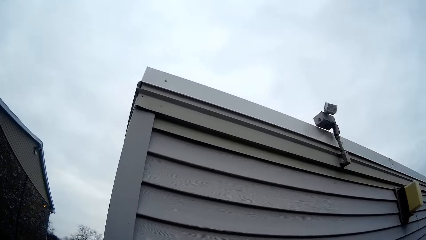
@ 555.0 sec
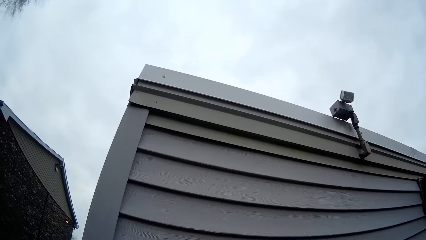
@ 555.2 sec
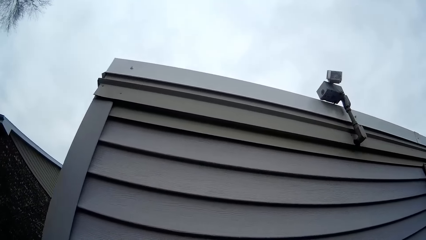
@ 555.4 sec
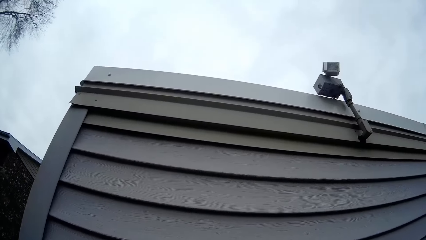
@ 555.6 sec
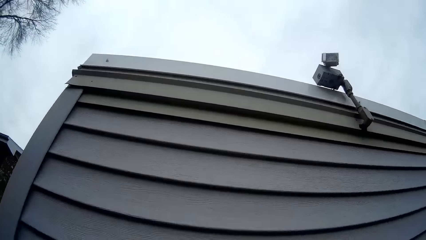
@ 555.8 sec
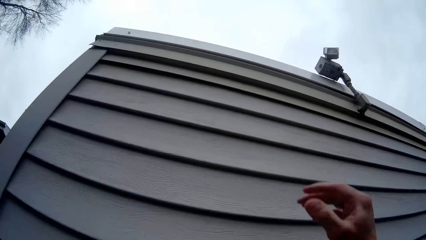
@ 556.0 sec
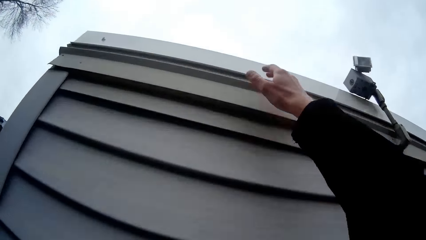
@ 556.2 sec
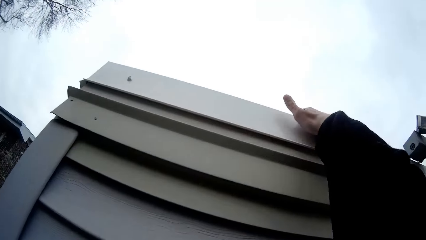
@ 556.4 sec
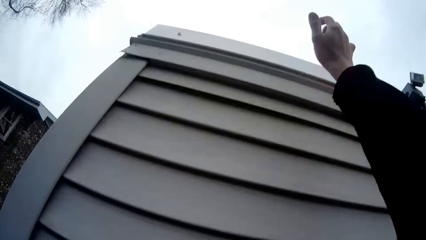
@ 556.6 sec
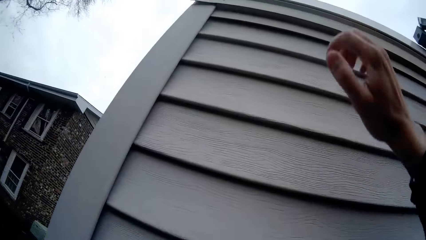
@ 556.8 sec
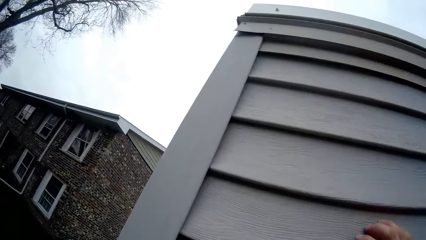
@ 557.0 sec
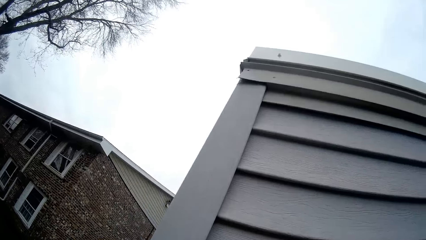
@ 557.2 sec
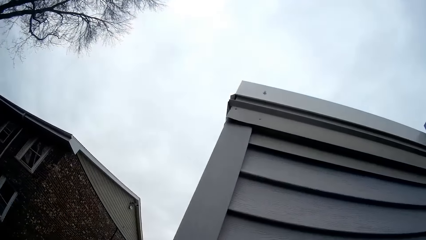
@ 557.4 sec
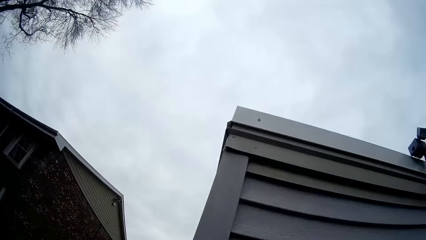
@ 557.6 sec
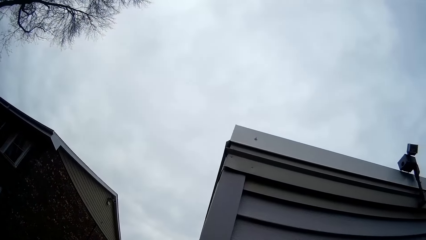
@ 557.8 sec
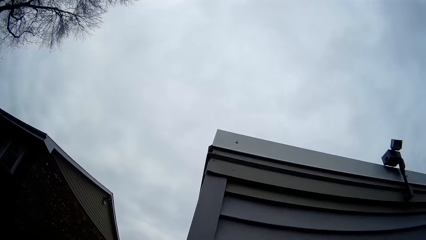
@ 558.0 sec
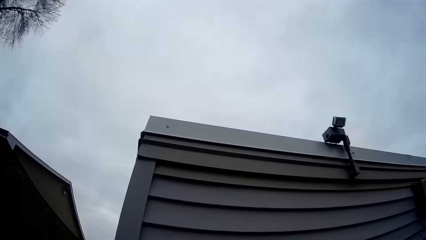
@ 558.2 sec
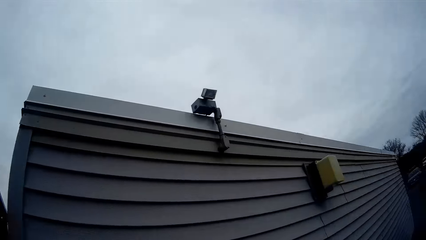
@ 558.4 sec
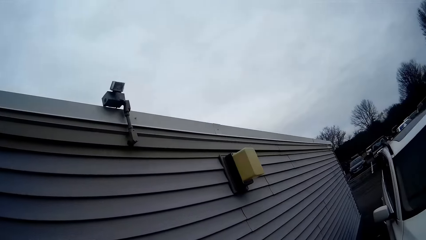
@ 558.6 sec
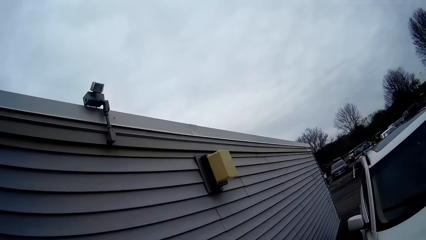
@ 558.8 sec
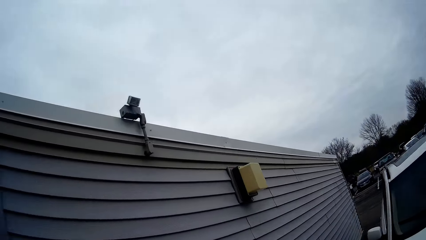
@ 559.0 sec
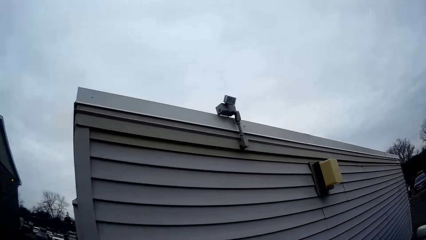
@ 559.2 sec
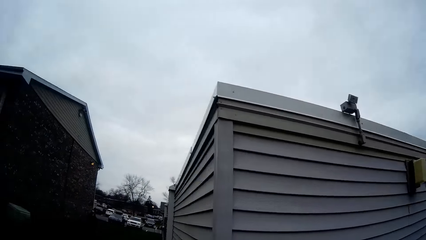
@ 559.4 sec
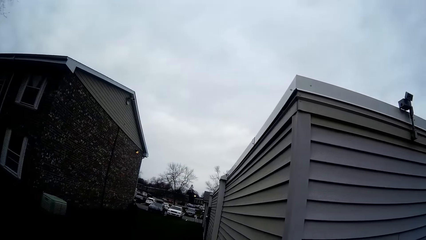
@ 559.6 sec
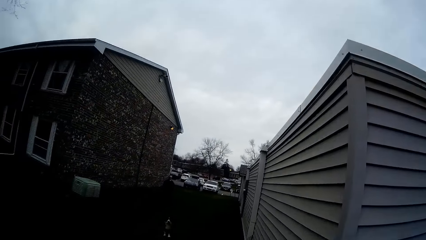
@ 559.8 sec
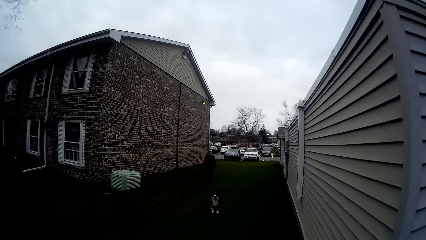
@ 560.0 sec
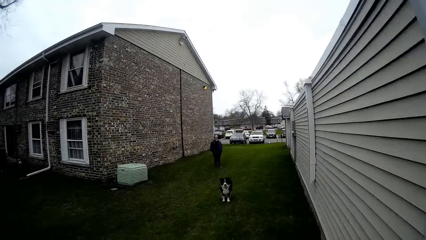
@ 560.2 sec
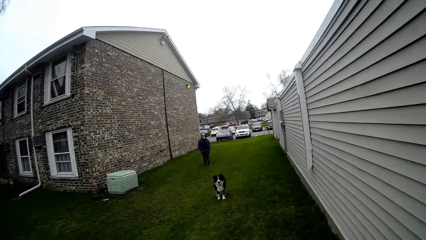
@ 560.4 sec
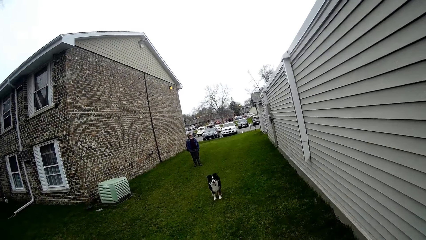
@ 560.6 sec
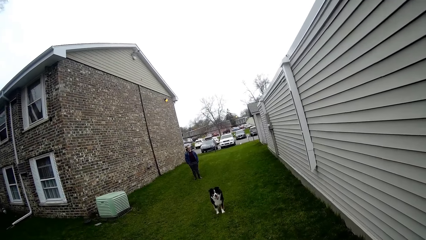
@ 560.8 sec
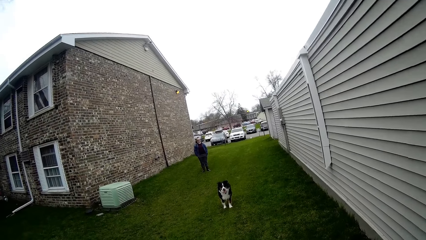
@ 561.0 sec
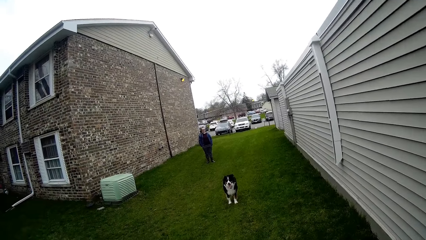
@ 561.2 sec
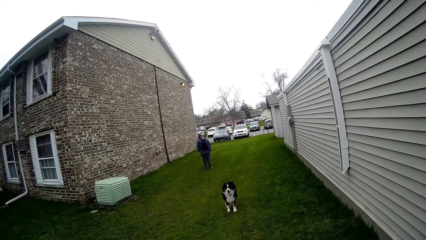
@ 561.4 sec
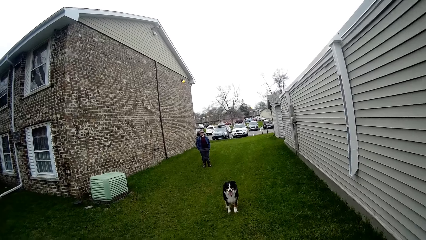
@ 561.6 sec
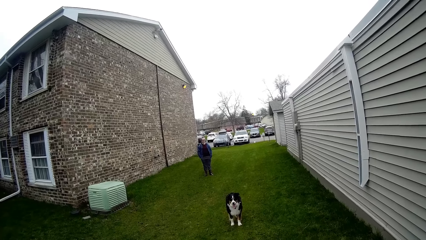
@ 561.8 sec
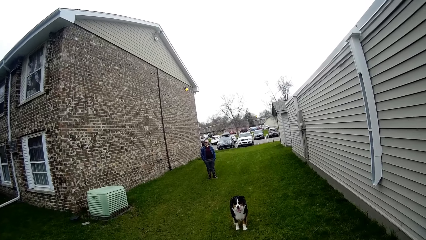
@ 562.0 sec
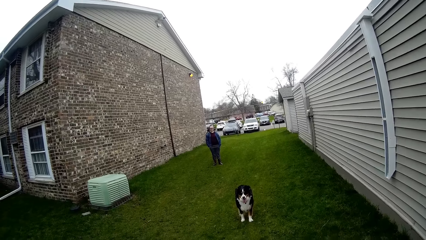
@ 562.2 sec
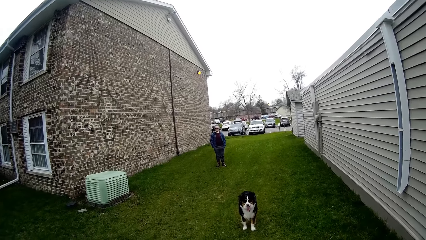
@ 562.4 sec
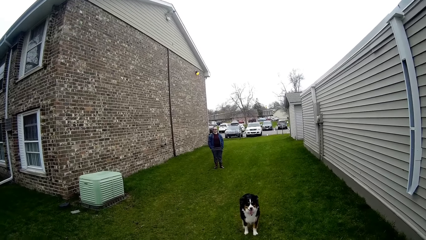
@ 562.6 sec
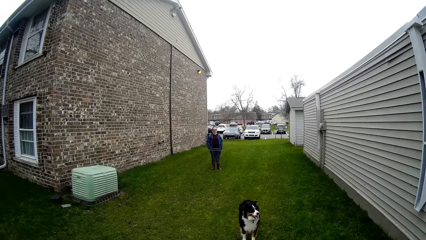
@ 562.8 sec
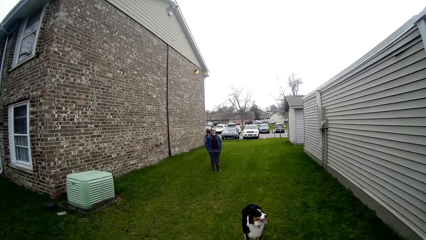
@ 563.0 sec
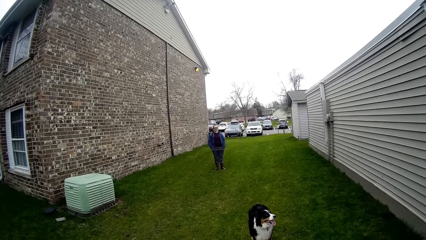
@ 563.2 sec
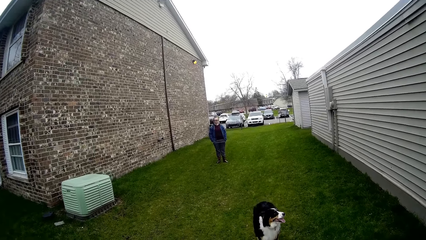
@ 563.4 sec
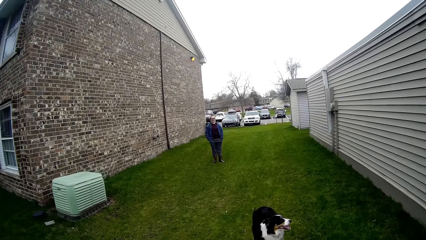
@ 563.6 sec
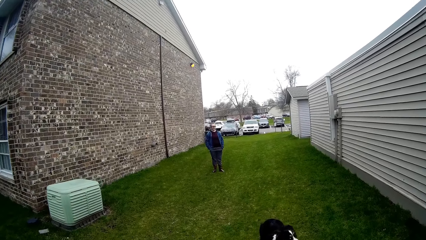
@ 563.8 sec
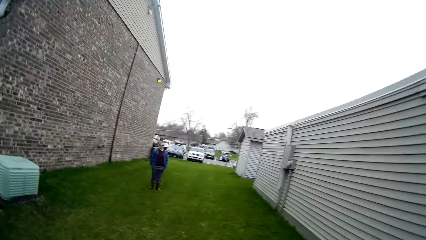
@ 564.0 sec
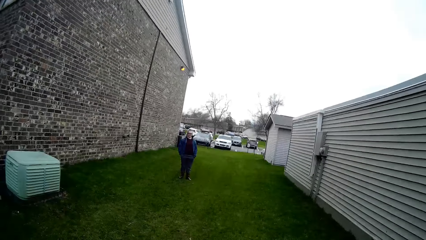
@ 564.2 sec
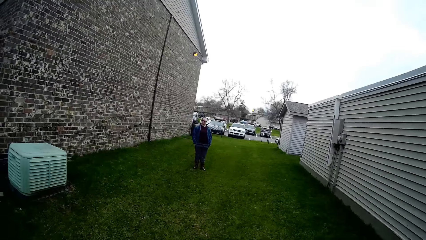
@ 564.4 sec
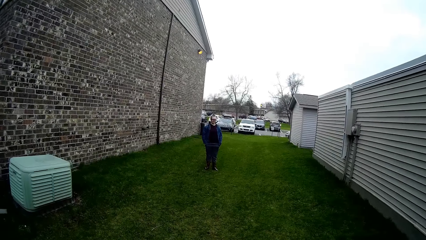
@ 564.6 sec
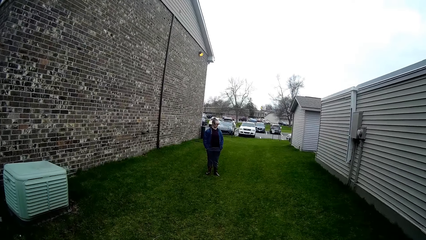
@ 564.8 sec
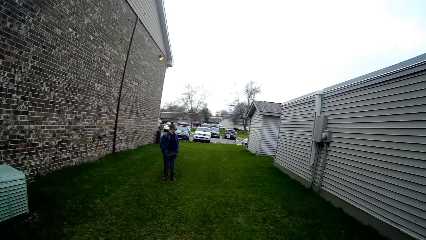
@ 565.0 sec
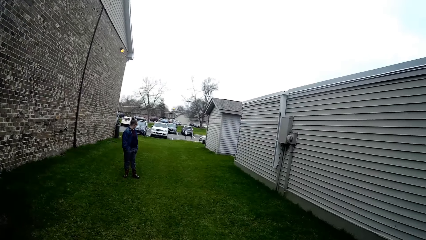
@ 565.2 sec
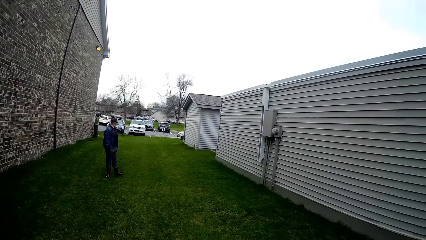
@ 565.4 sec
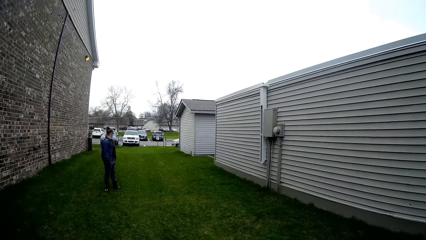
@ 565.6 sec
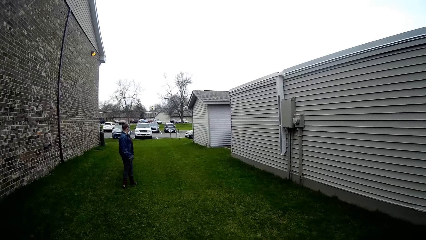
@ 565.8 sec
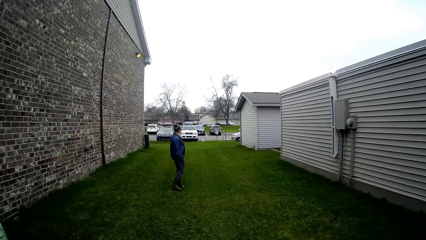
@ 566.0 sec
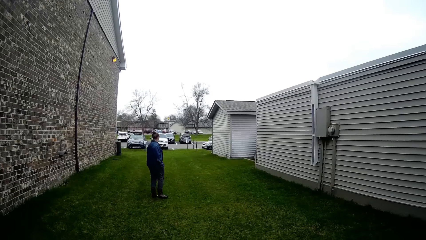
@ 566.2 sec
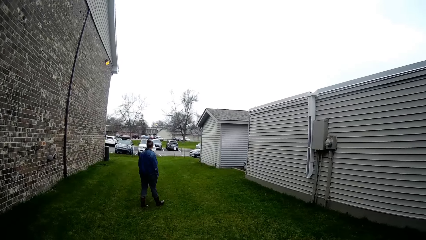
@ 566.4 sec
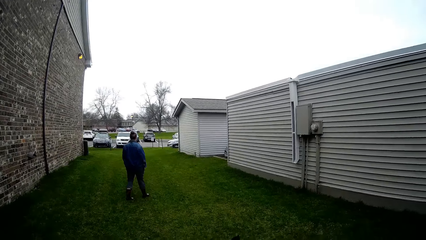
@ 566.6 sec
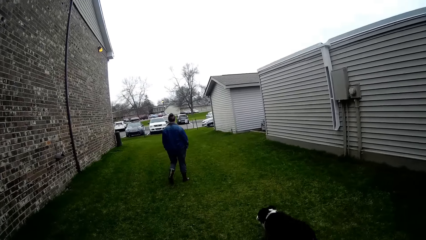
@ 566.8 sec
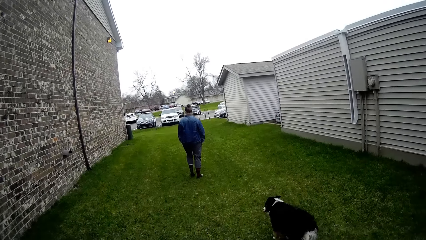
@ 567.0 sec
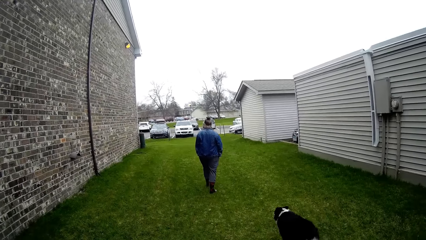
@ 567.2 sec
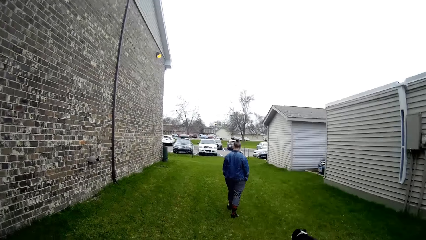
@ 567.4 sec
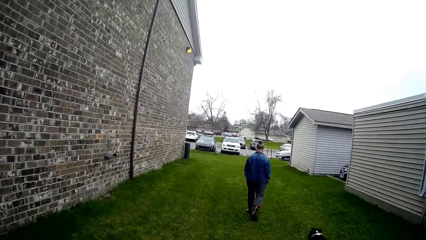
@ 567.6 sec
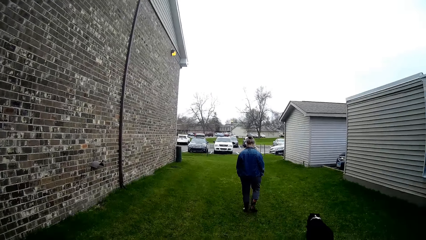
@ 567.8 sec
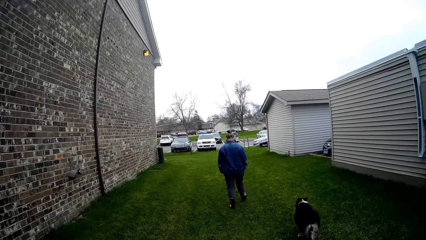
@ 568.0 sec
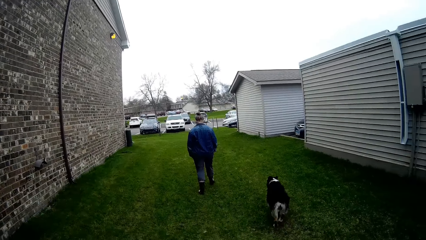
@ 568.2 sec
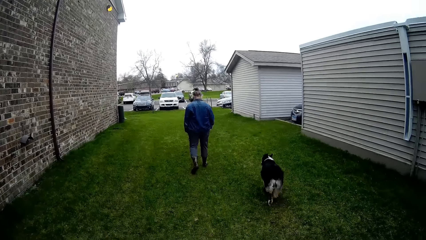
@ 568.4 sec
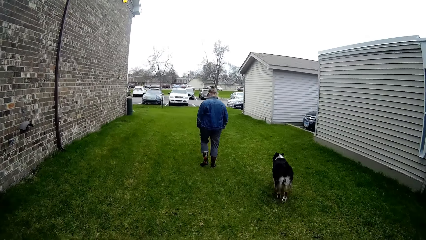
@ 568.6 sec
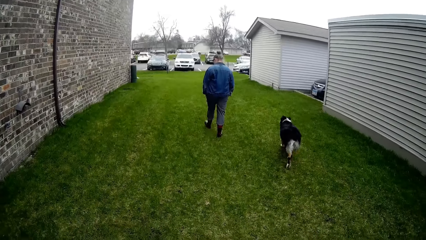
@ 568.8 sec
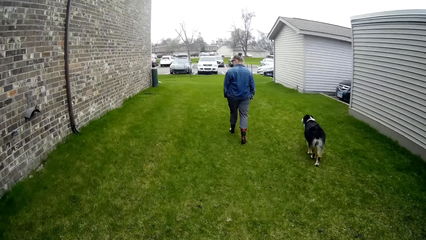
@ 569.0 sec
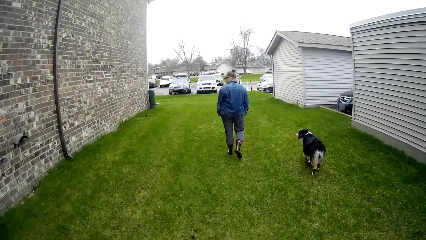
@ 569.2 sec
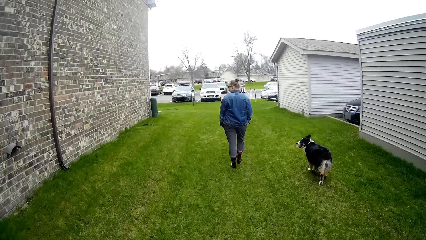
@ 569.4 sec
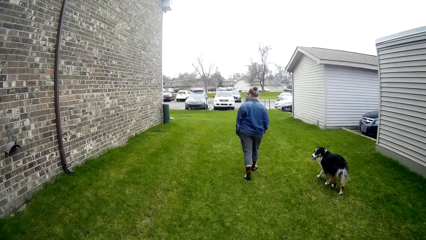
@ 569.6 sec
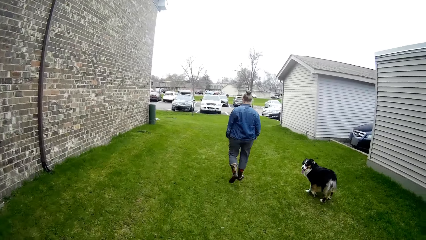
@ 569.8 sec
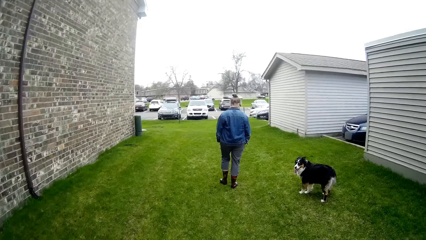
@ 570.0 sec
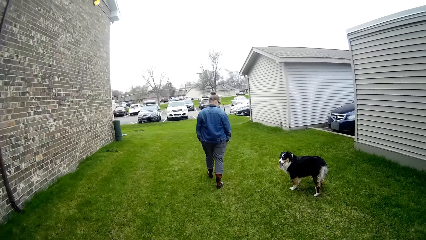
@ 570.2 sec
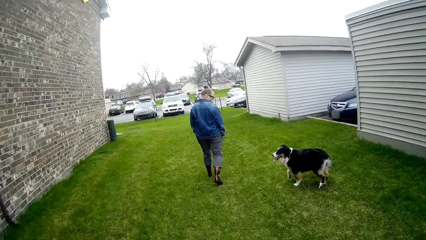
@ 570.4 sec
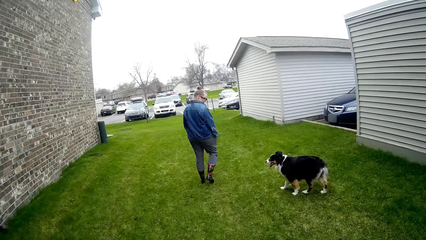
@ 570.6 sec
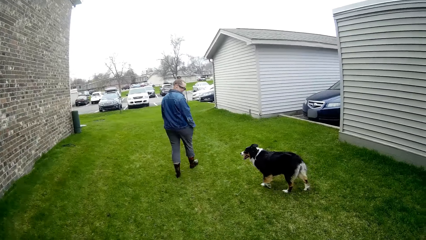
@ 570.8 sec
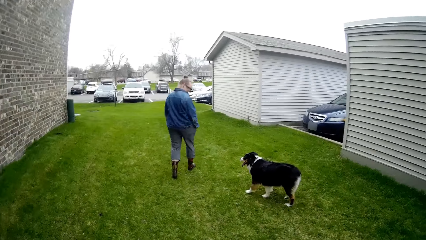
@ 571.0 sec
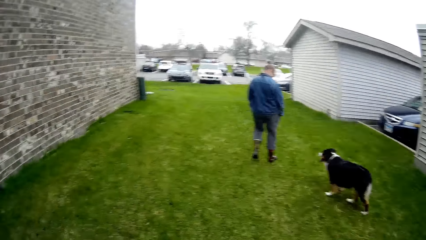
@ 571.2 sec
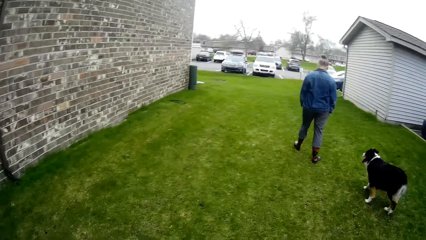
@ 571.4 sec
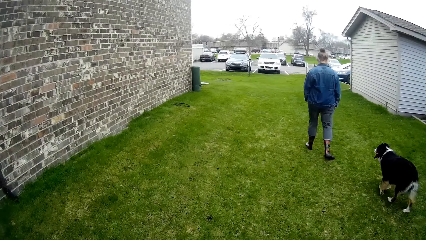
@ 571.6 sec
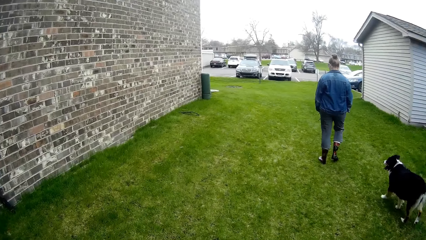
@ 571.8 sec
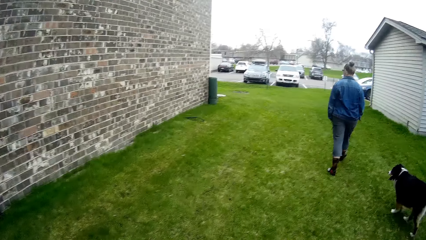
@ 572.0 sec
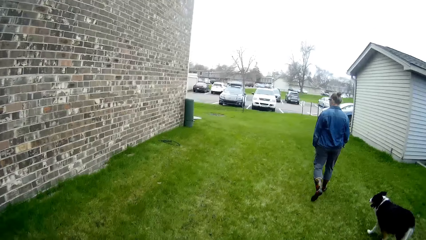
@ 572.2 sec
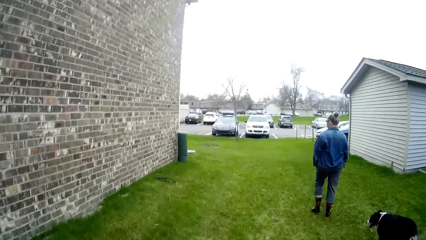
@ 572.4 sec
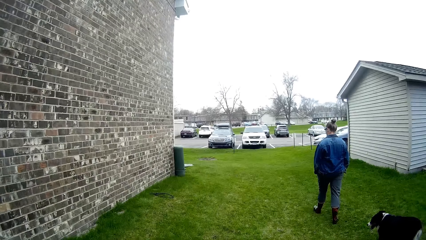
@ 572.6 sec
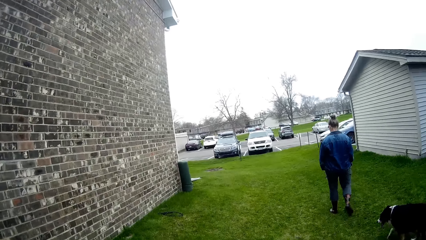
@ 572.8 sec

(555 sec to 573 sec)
The camera wearer jumps and touches the container roof with his right hand. He talks to a woman while walking. He interacts with the woman.
